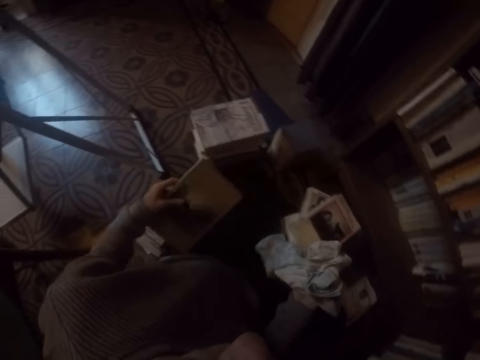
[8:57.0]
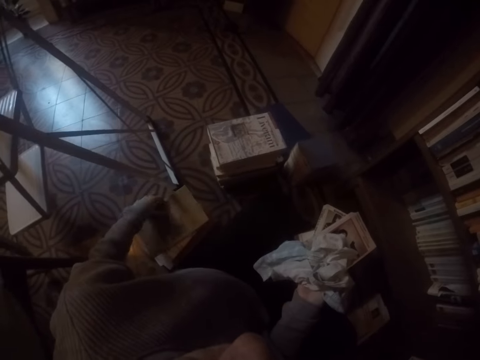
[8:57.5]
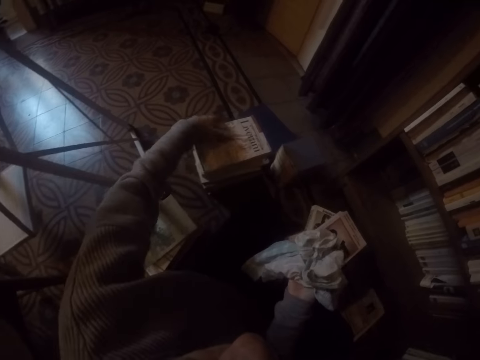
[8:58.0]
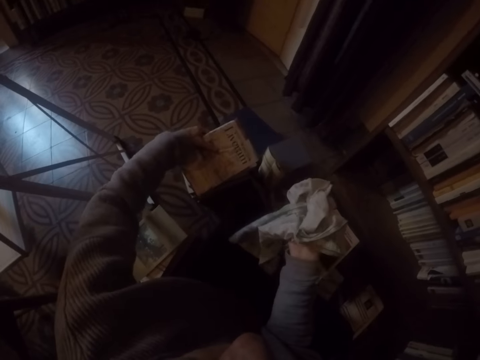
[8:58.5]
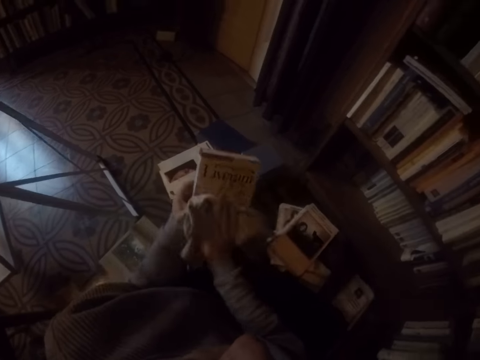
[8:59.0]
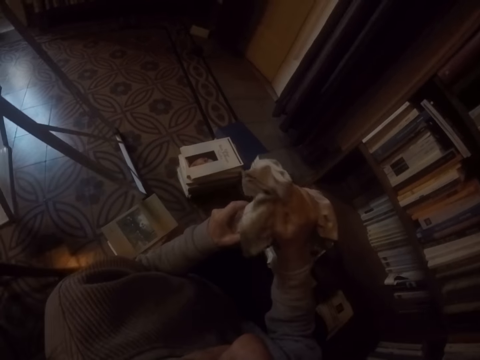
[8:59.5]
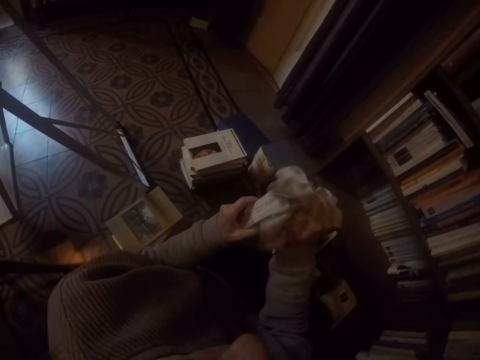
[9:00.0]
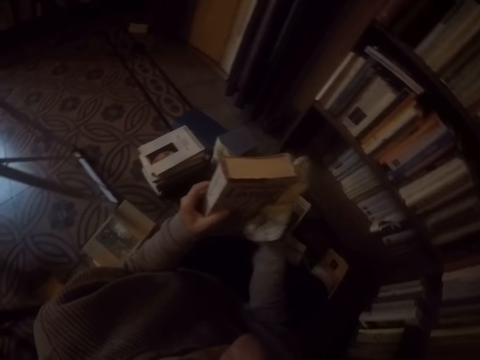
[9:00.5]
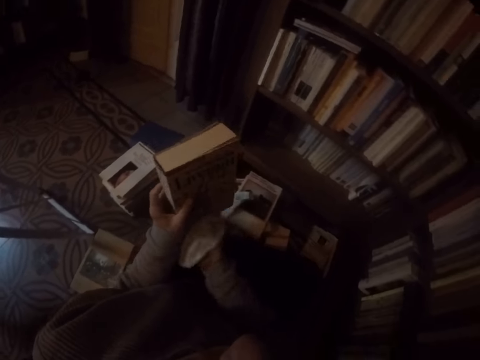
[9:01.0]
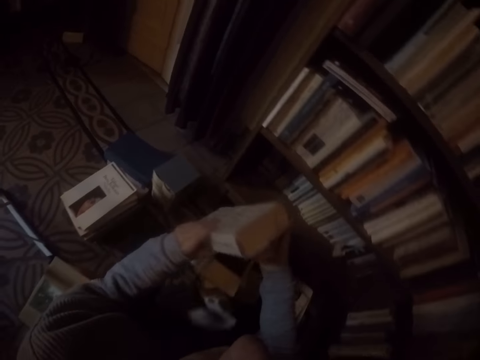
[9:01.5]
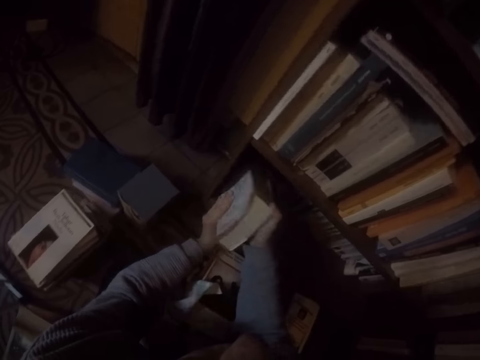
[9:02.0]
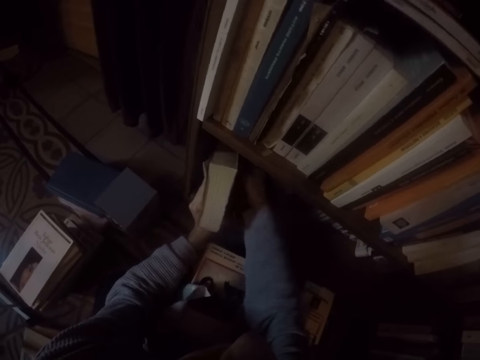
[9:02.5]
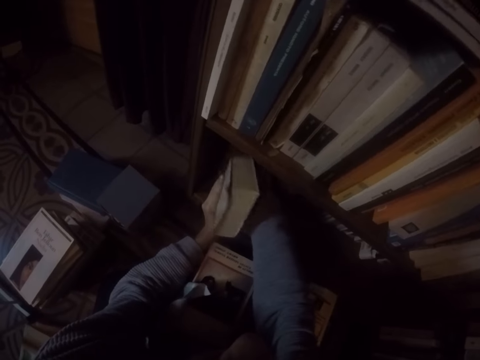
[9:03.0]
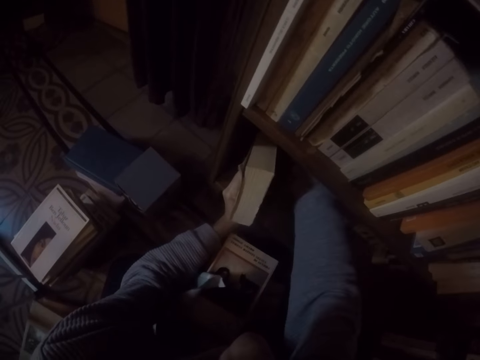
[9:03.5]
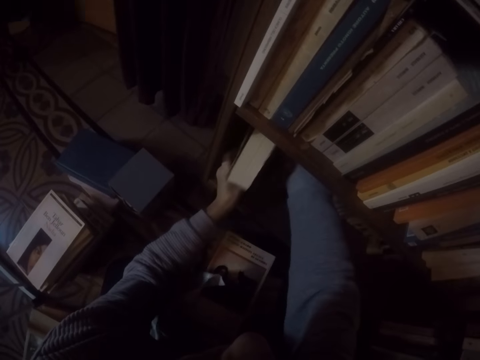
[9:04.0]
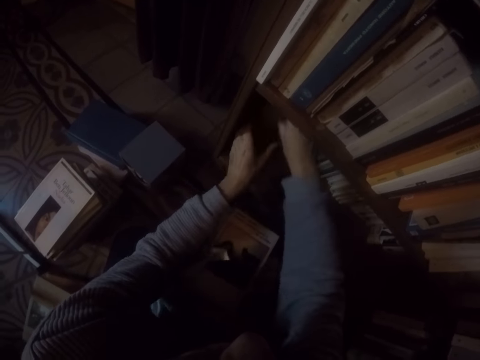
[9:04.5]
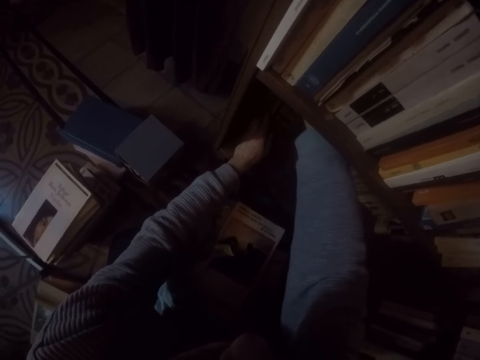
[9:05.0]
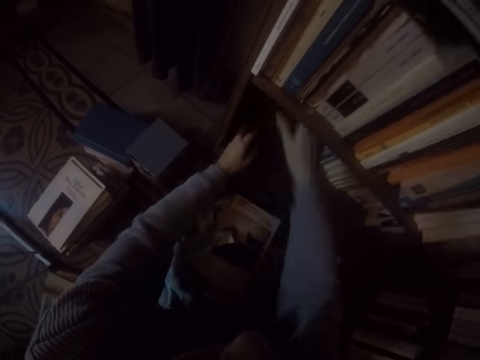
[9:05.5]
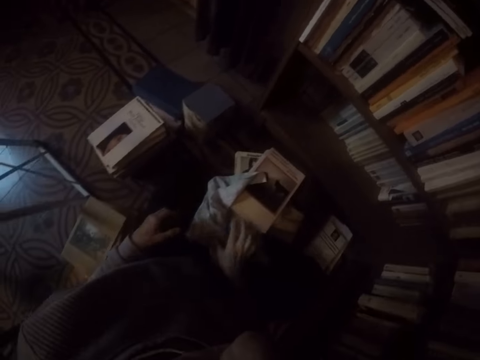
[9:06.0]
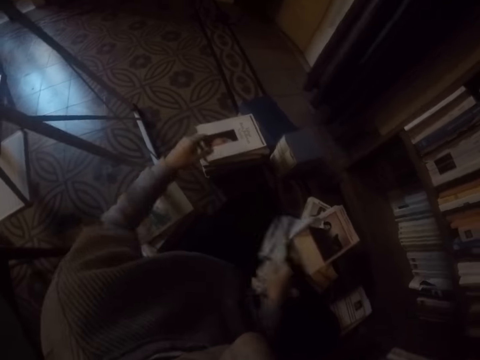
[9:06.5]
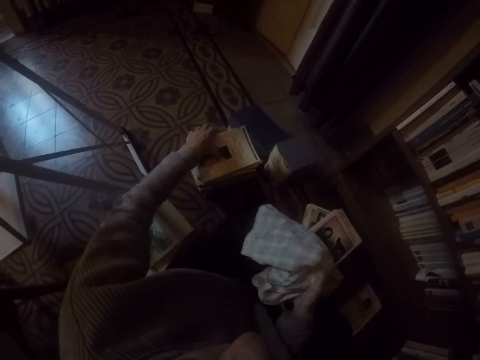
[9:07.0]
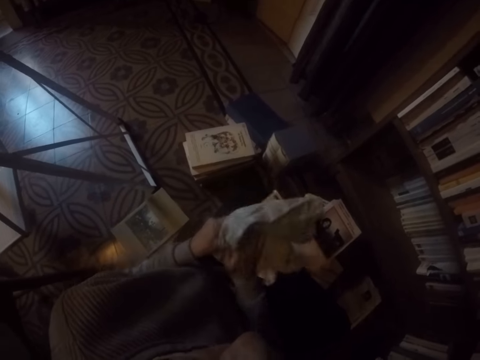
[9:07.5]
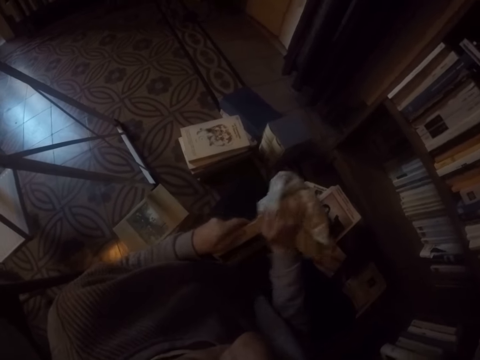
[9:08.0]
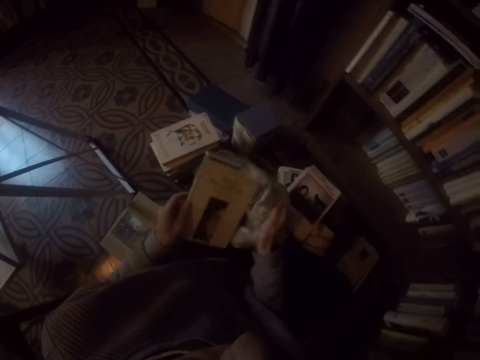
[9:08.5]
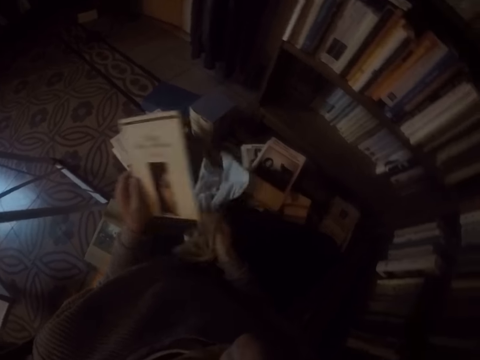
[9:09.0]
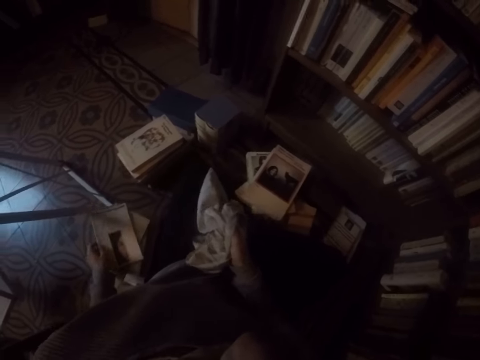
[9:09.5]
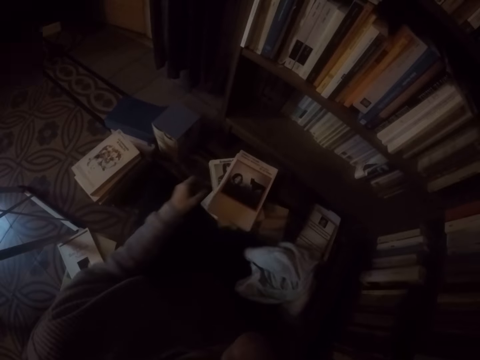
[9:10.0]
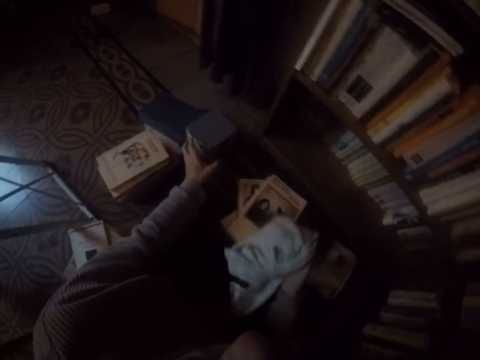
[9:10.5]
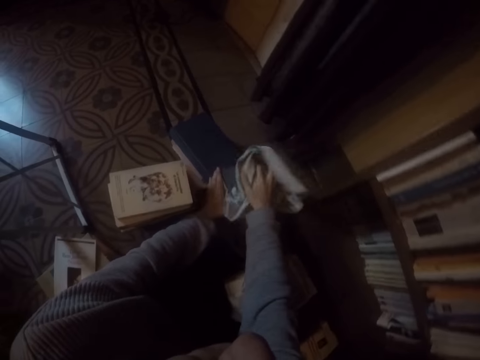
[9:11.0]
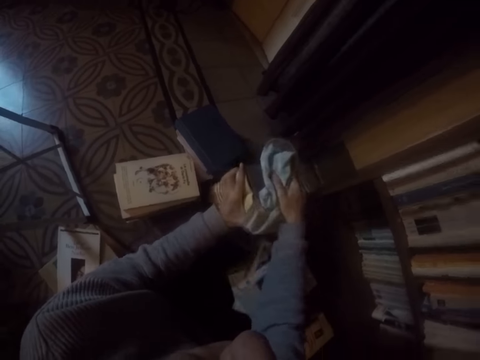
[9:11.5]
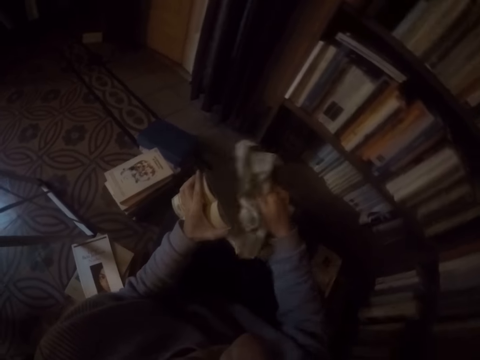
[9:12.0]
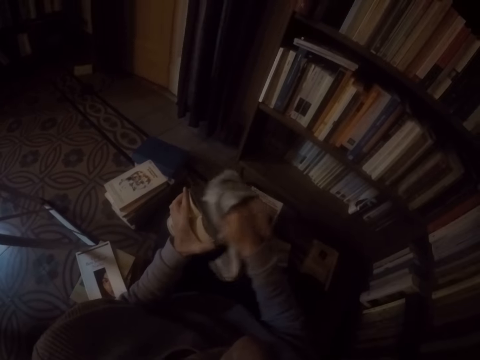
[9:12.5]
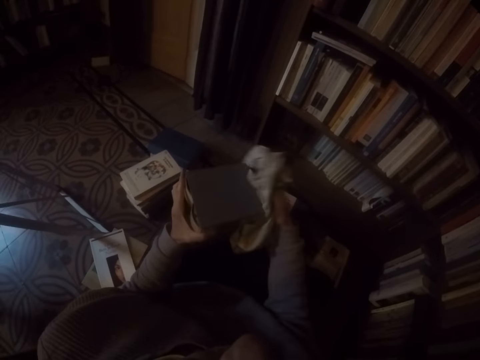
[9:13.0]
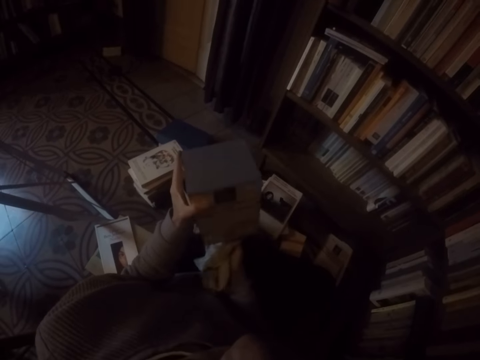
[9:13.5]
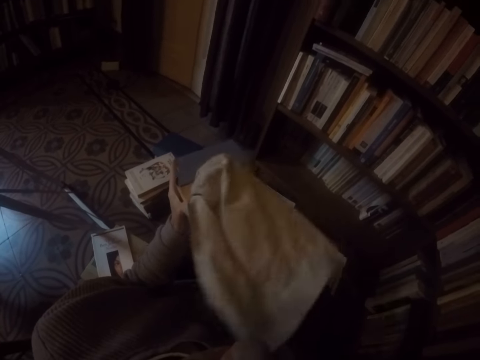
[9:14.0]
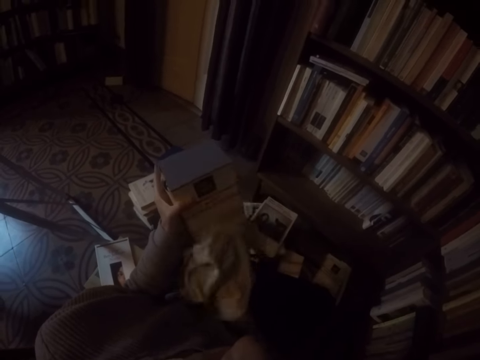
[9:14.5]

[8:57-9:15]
The camera wearer drops the book in her left hand on the ground. She picks a book on the ground with her left hand. She wipes the book in her left hand with the rag in her right hand. She drops the rag in her right hand on the ground. She holds a book in her left hand with her right hand. She places the book in both hands into the shelf. She picks the rag on the ground with her left hand. She picks a book on the ground with her left hand. She wipes the book in her left hand with the rag in her right hand. She drops the book in her left hand on the ground. She picks a book on the ground with both hands. She wipes the book in her left hand with the rag in her right hand.

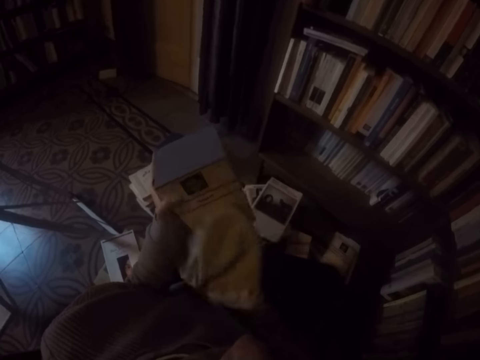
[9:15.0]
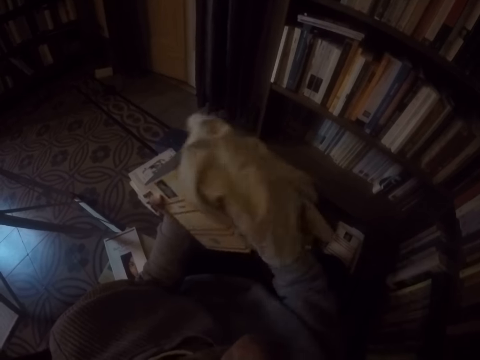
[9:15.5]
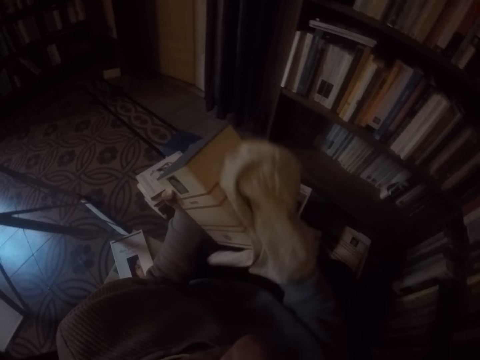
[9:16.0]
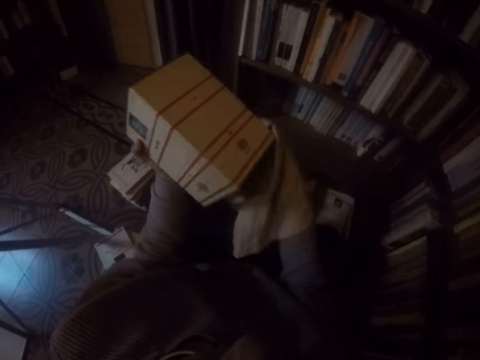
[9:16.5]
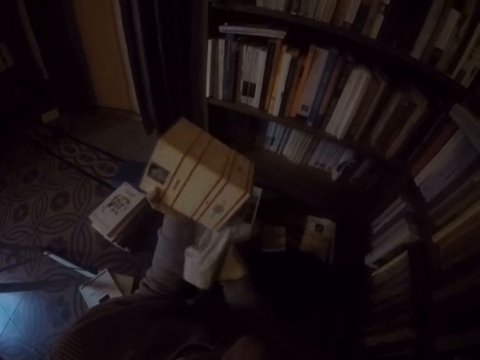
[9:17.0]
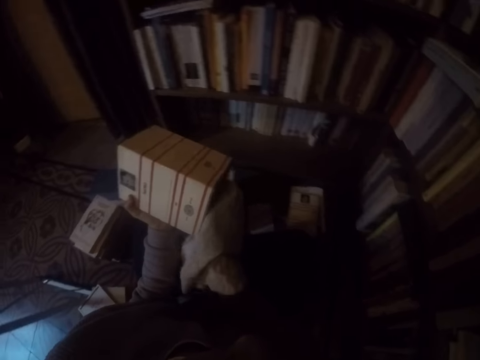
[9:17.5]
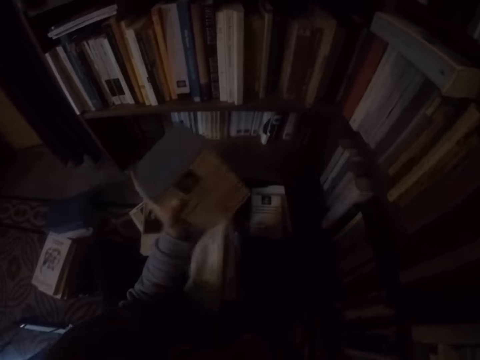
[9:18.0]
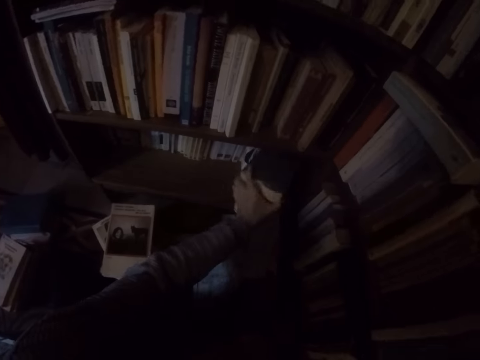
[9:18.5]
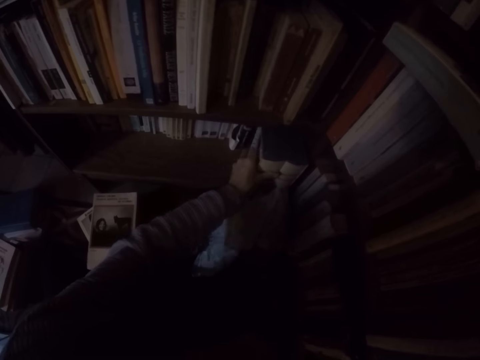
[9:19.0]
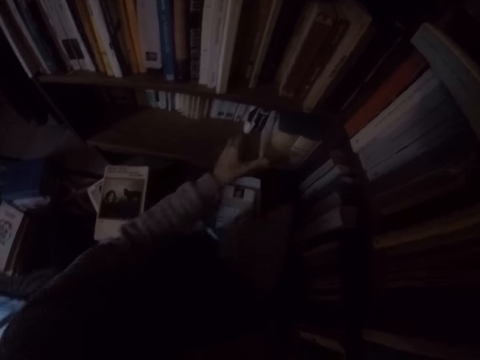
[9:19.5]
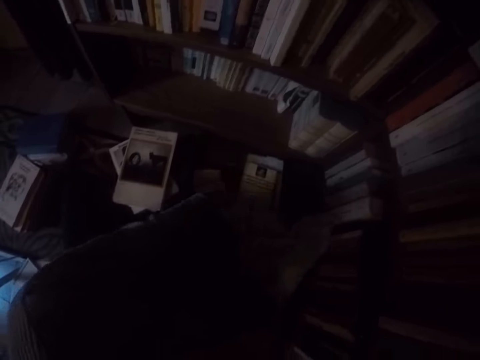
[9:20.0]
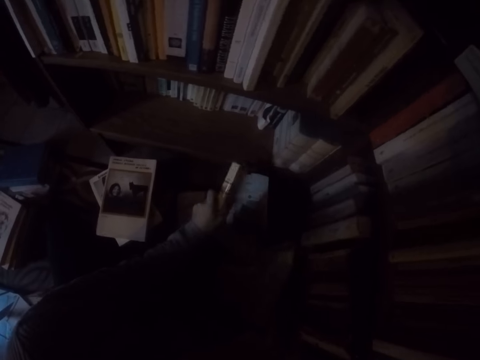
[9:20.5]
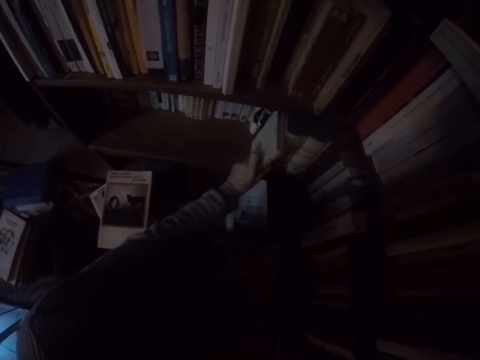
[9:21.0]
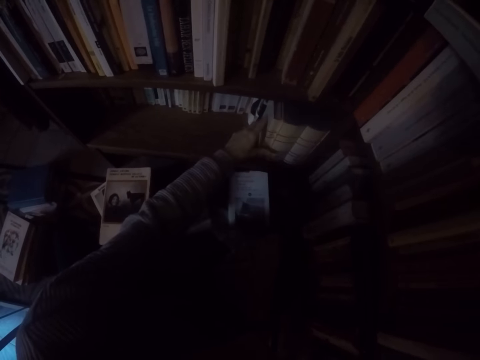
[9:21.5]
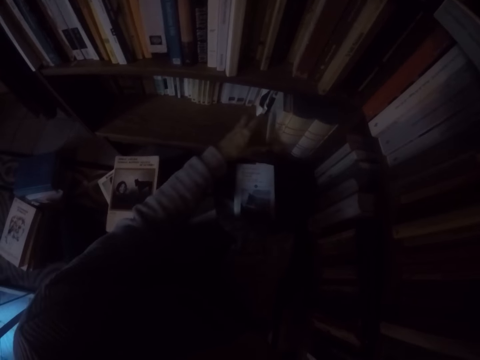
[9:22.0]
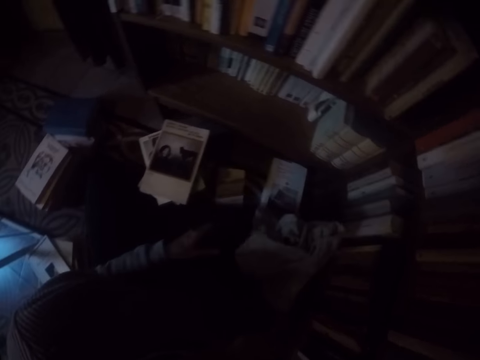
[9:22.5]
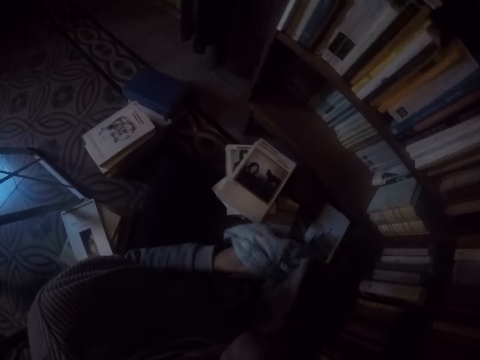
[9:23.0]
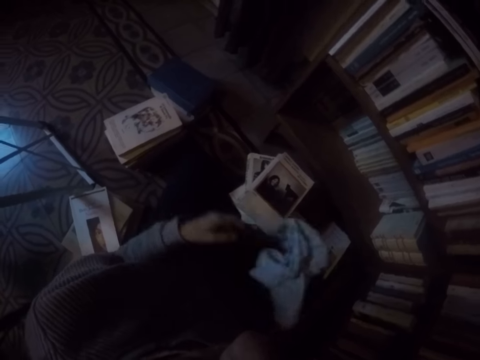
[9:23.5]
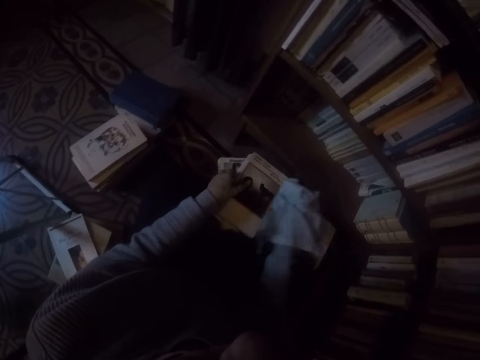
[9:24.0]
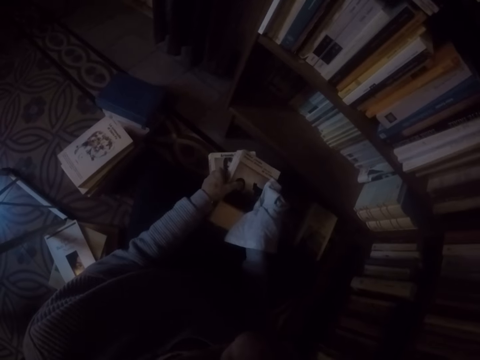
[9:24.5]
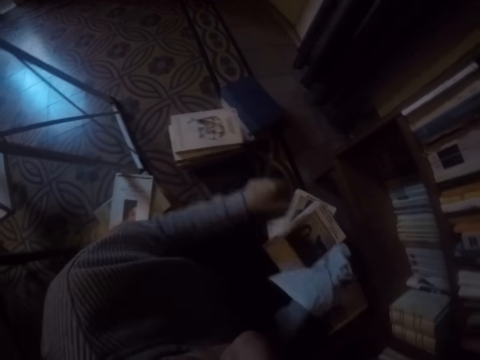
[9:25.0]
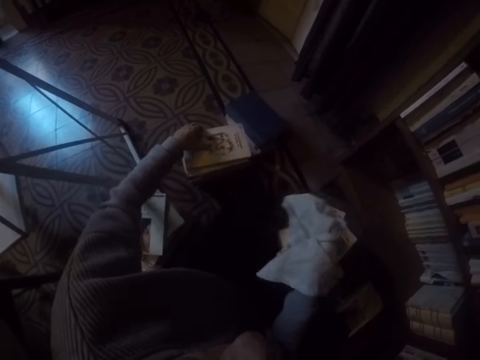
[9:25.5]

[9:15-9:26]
The camera wearer places the book in both hands into the shelf. She picks a book on the ground with her left hand. She places the book in her left hand into the shelf. She adjusts the rag or cloth in her right hand with her left hand. She folds the cloth. She adjusts the book on the ground with both hands. She picks a book on the ground with her left hand.
